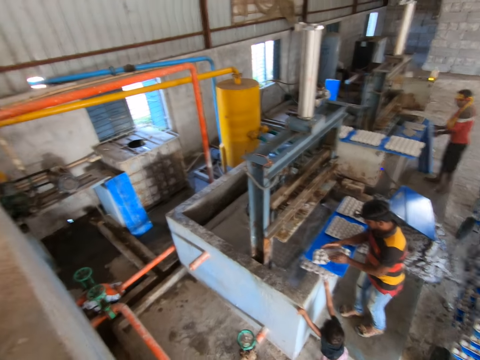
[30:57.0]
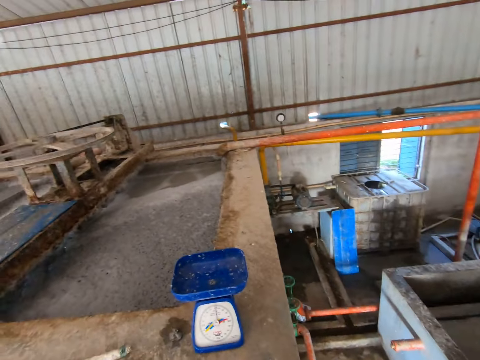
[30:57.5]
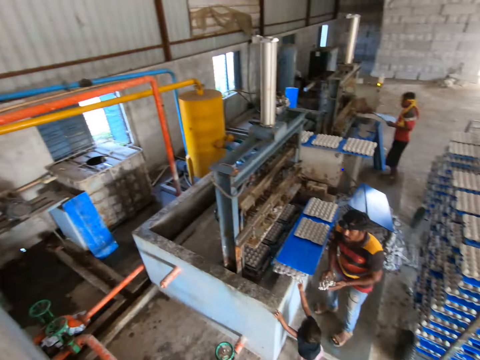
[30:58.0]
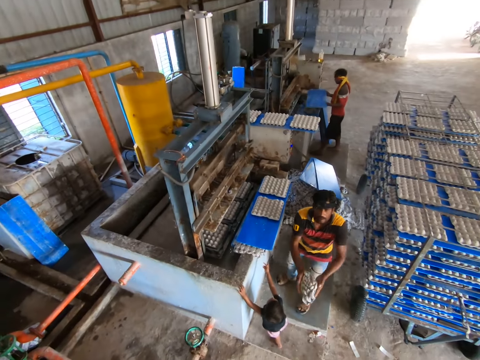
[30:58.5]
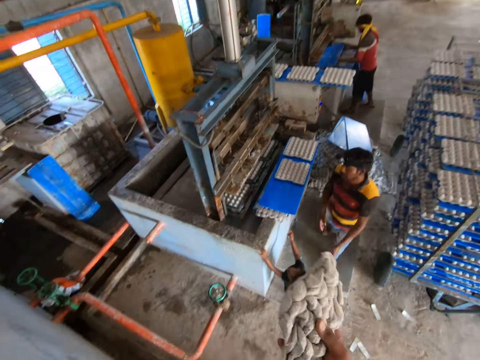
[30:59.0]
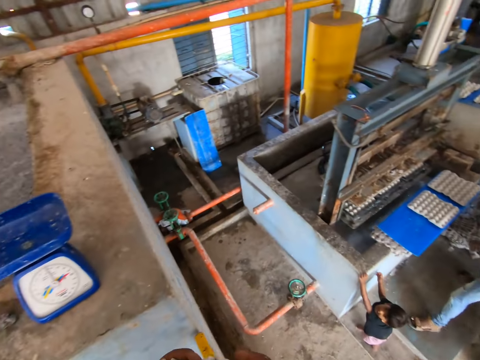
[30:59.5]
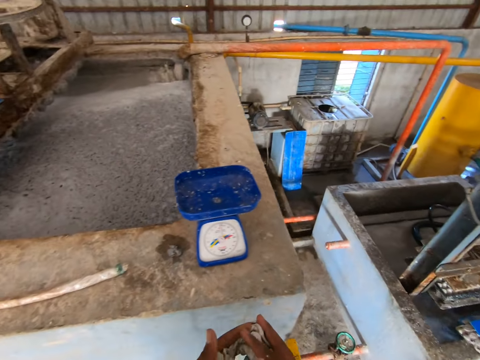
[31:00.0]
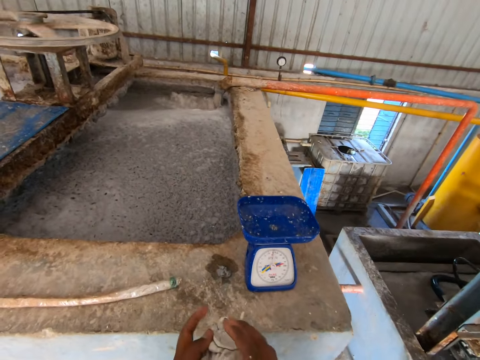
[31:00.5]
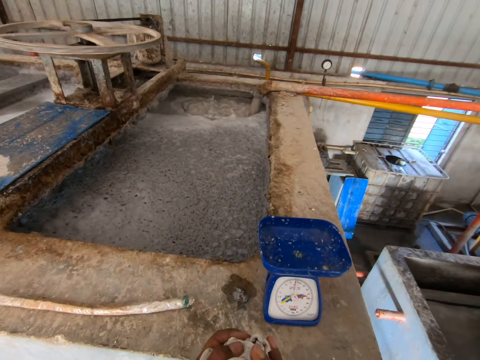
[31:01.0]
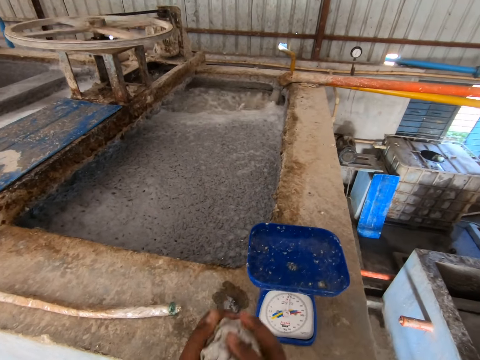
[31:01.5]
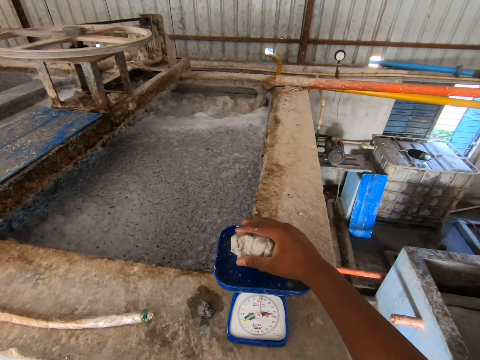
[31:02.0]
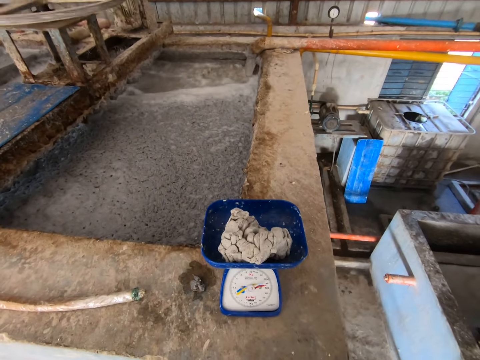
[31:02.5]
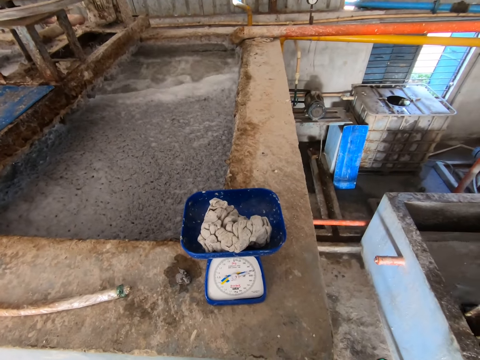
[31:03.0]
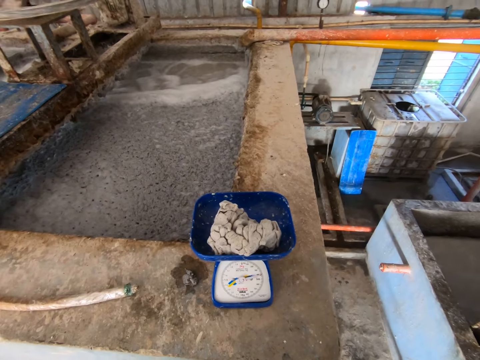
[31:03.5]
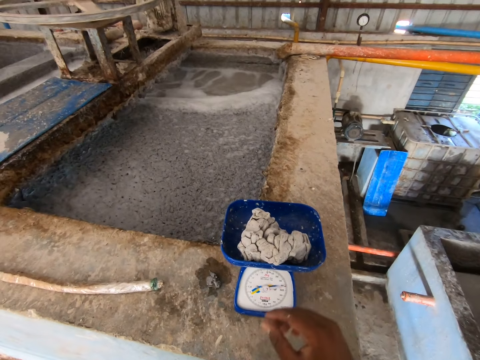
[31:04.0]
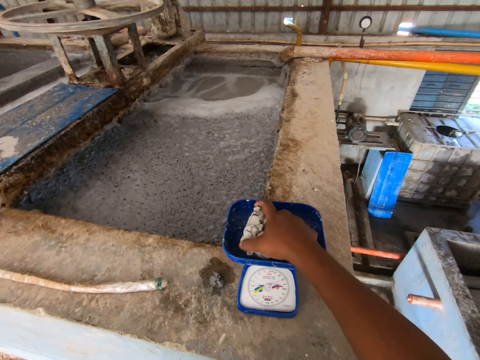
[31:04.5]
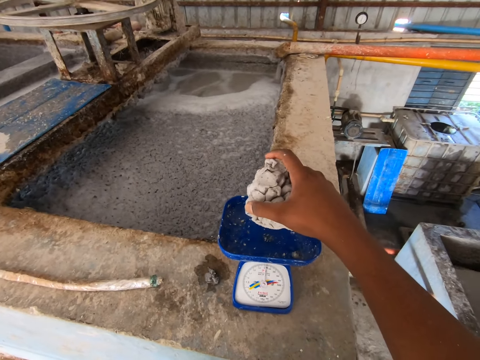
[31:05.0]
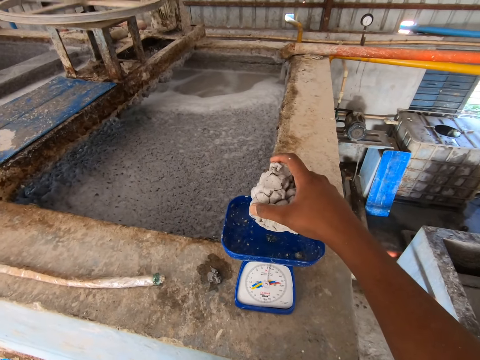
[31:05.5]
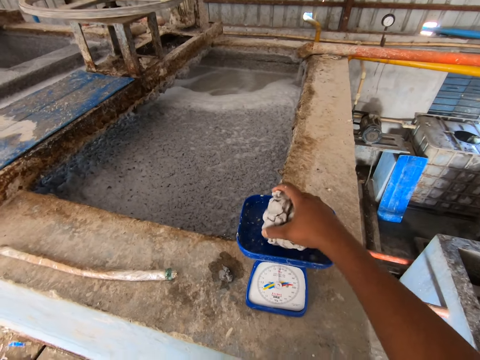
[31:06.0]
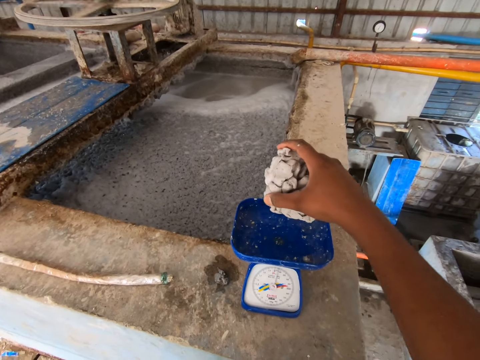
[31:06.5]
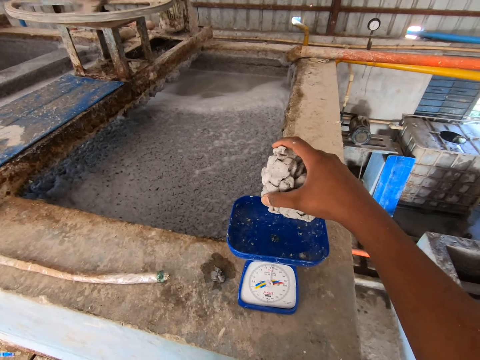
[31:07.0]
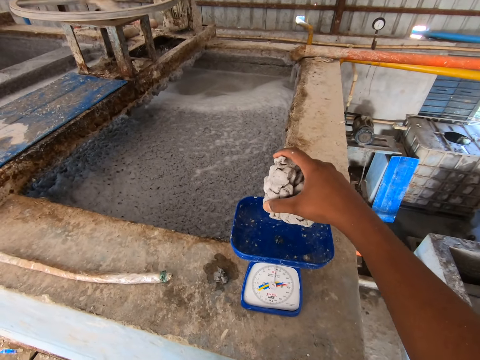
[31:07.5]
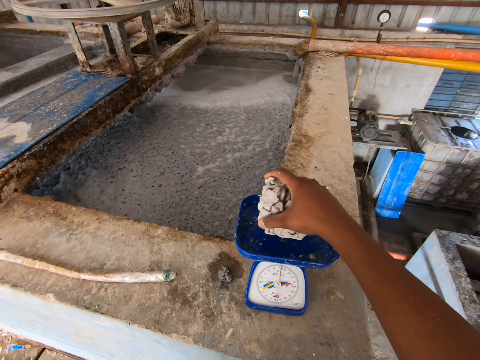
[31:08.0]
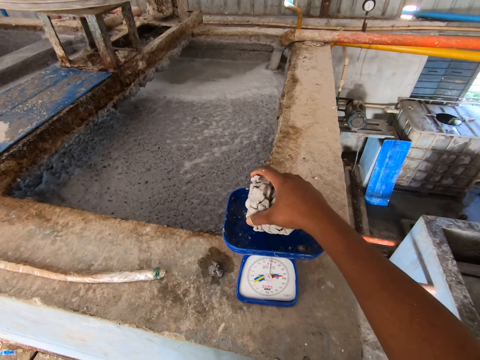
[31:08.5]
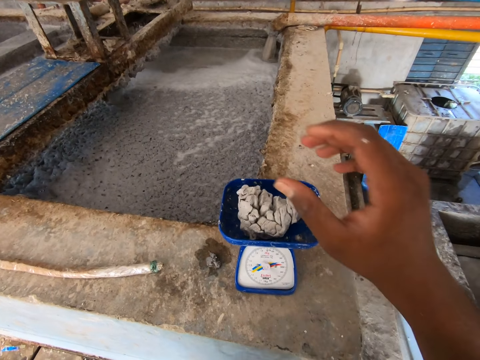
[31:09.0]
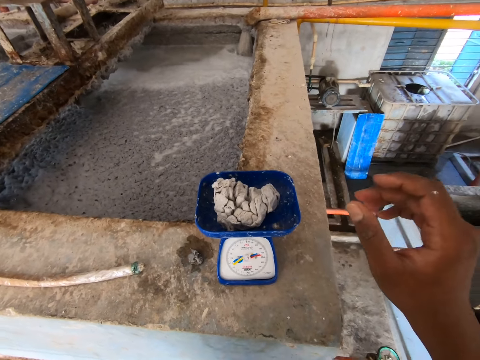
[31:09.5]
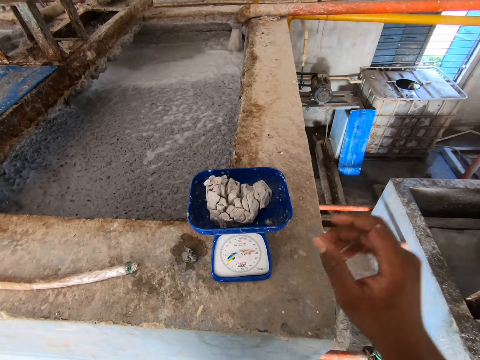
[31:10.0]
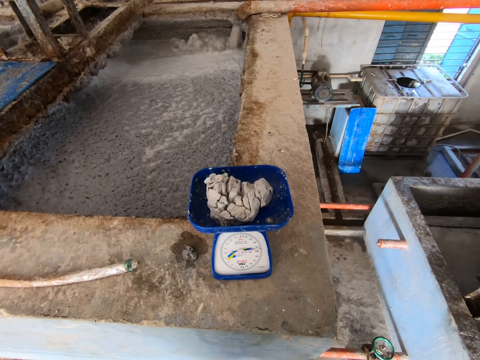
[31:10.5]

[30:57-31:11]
A man throws a molded crate or wasted tray in both hands to the camera wearer. The camera wearer catches the molded crate with his right hand. He folds the molded crate with both hands. He turns around. He squeezes the wasted tray. He places the molded crate in his right hand on a weighing scale or weighing machine on the recycling plant. He stares at the weighing machine. He picks the molded crate from the weighing scale with his right hand. He hits the molded crate in his right hand on the weighing scale on the recycling plant. He stares at the weighing machine. He drops the molded crate in his right hand on the weighing scale on the recycling plant. He stares at the wasted tray.

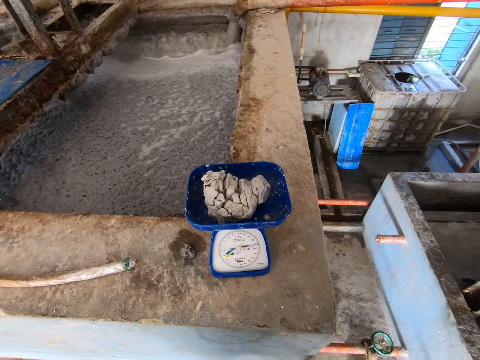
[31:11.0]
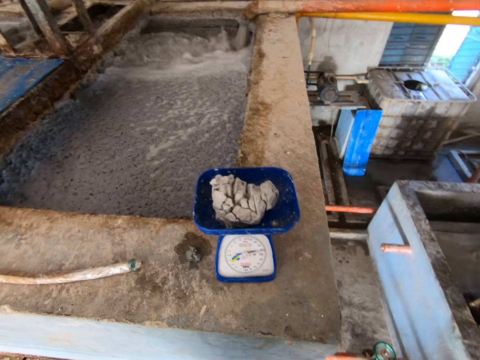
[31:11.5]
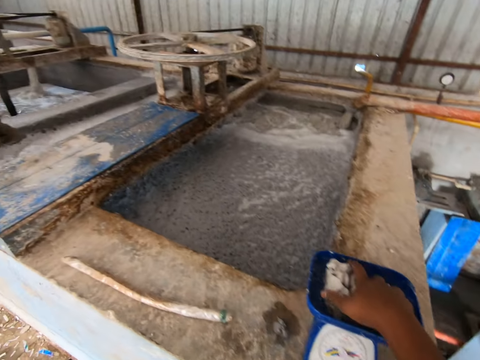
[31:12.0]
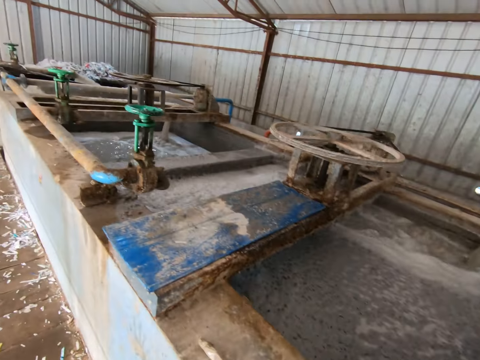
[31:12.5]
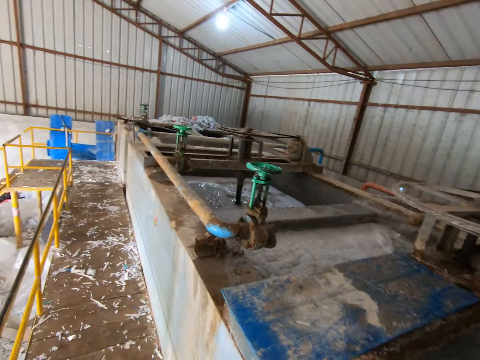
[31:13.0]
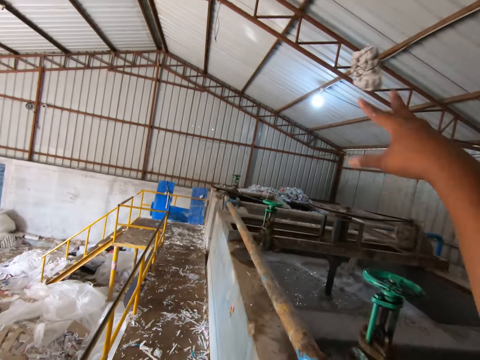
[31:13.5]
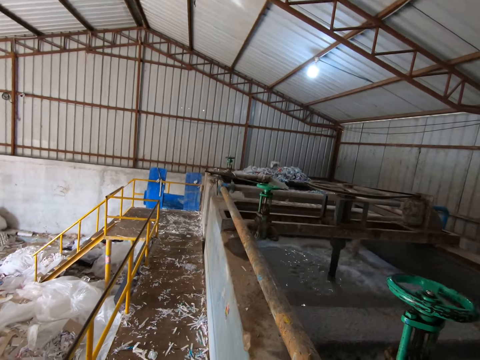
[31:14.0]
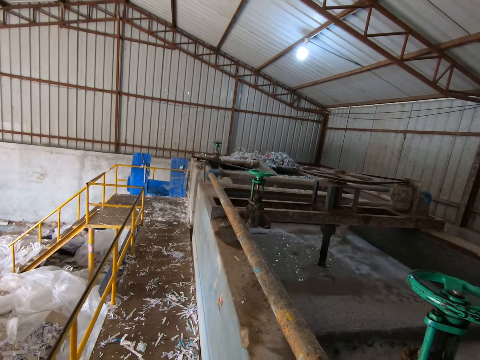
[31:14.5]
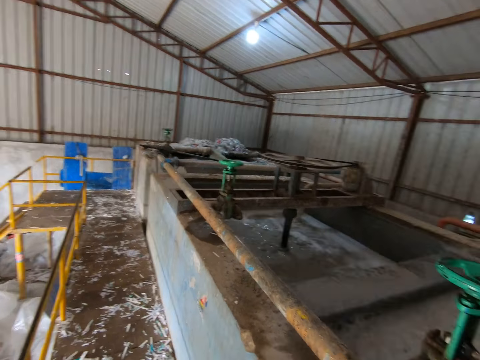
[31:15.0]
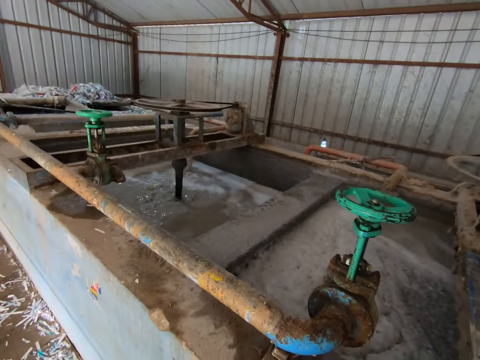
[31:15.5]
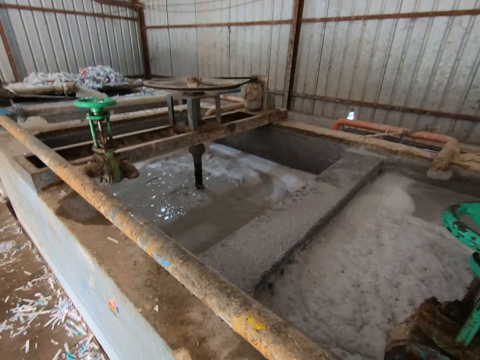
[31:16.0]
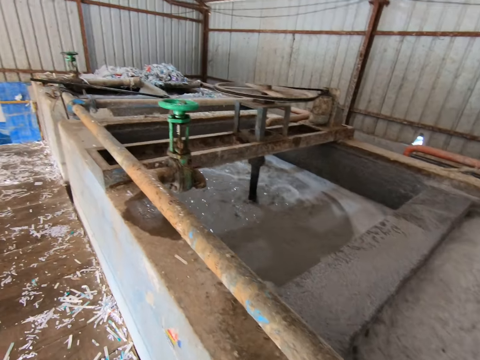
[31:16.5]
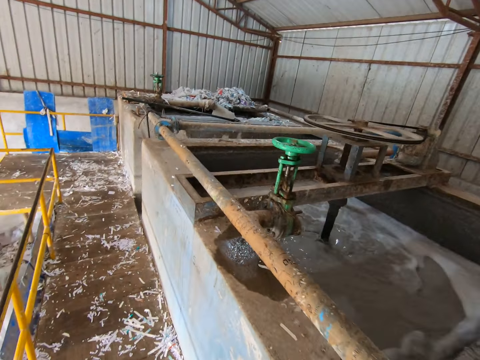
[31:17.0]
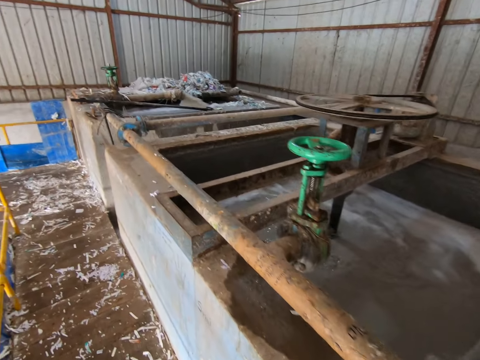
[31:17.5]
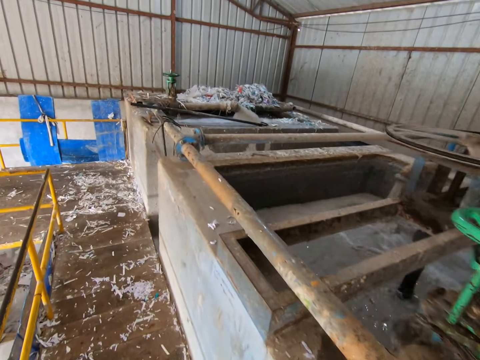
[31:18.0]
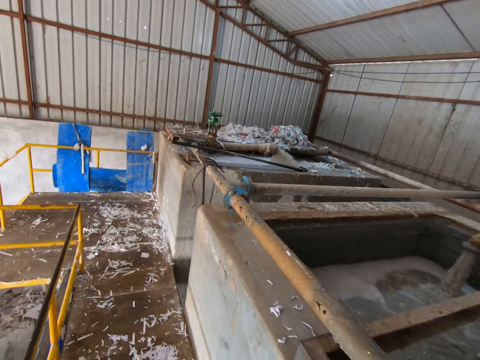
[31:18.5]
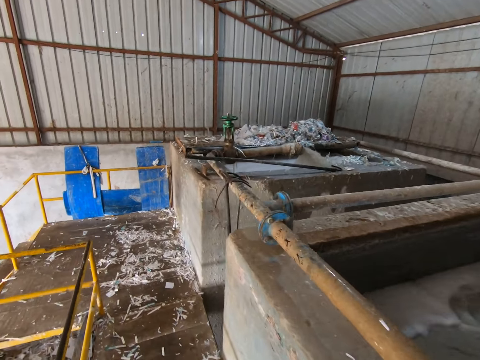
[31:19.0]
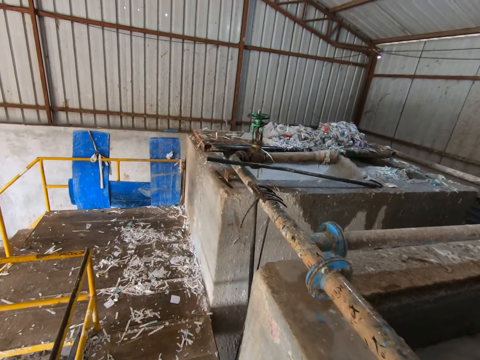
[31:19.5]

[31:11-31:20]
The camera wearer picks the molded crate from the weighing scale with his right hand. He throws the molded crate in his right hand into the recycling plant. He walks in the factory.

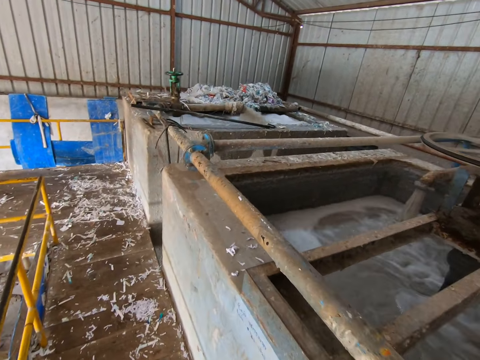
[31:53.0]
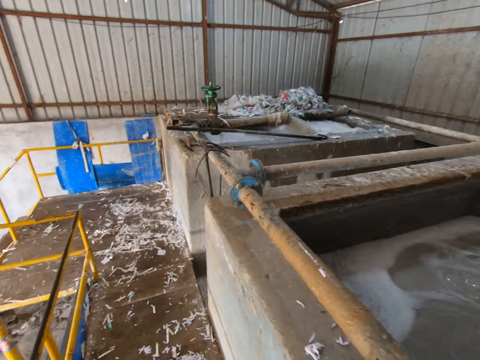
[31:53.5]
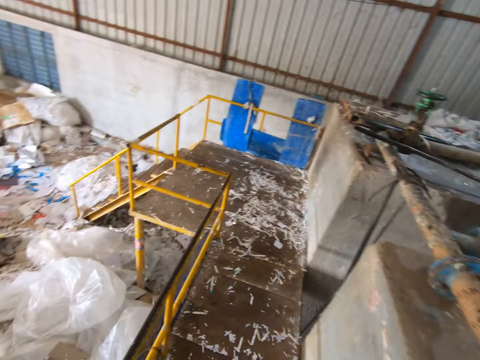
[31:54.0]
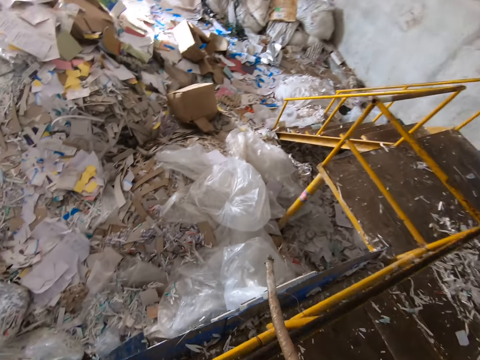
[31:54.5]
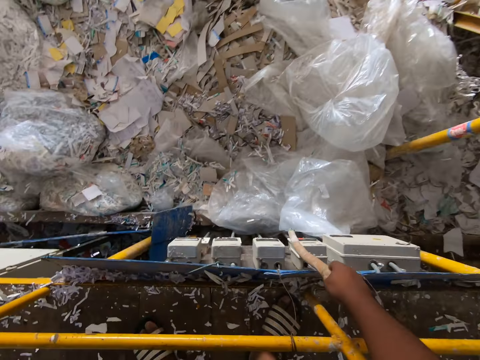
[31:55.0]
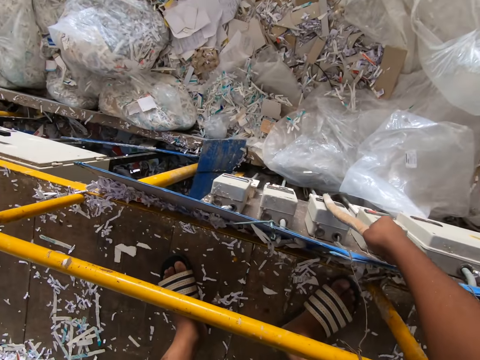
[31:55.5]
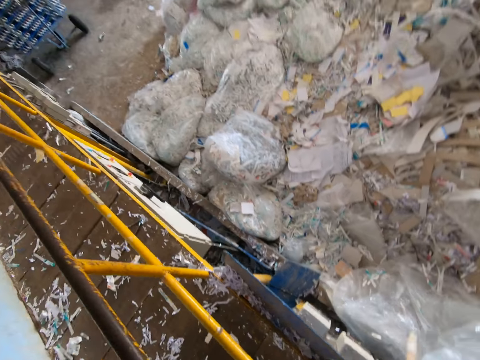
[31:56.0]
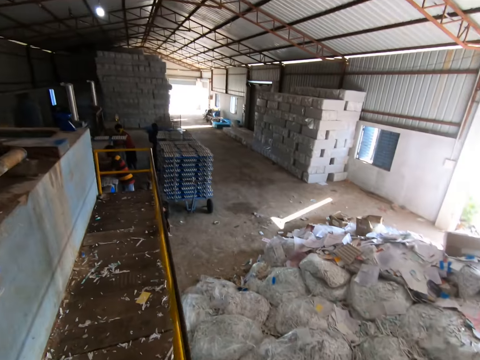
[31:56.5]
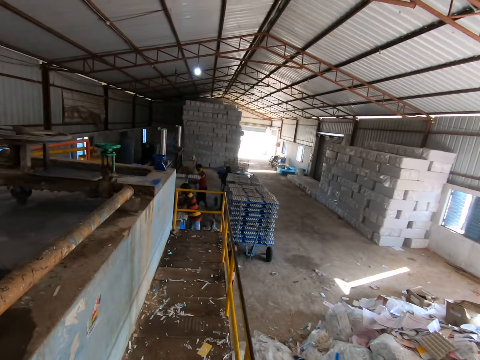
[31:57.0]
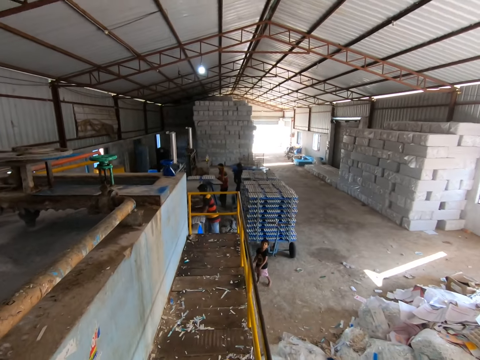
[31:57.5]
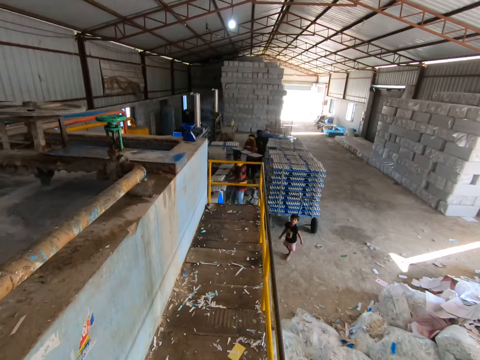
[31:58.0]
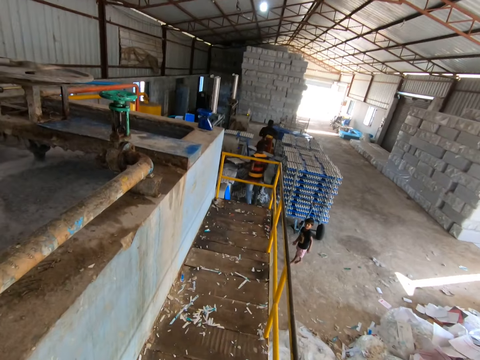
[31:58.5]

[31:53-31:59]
The camera wearer presses a switch on a switchboard with a stick in his right hand. He holds the stick. He walks around.
